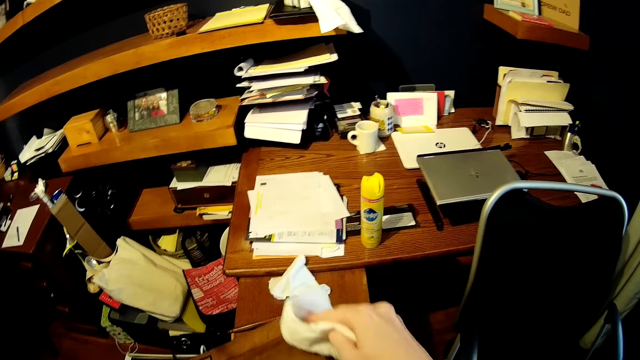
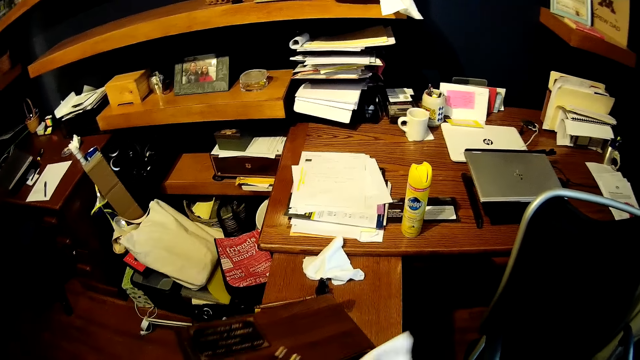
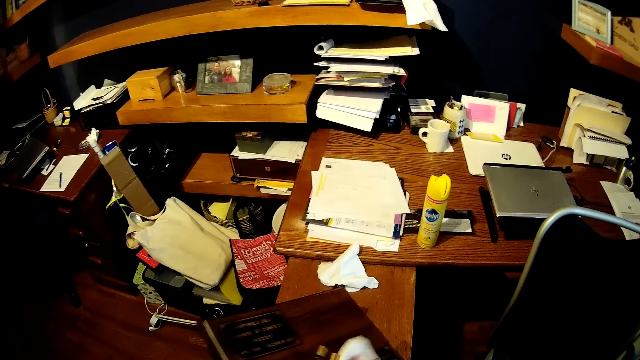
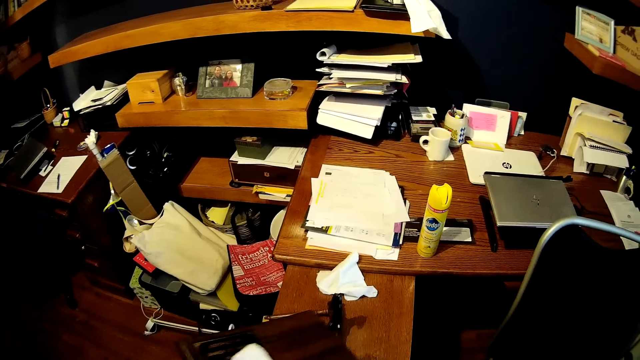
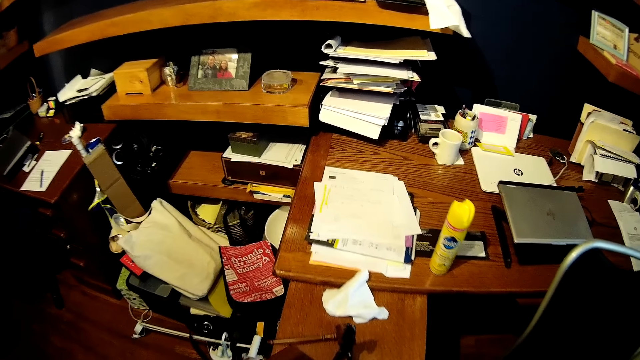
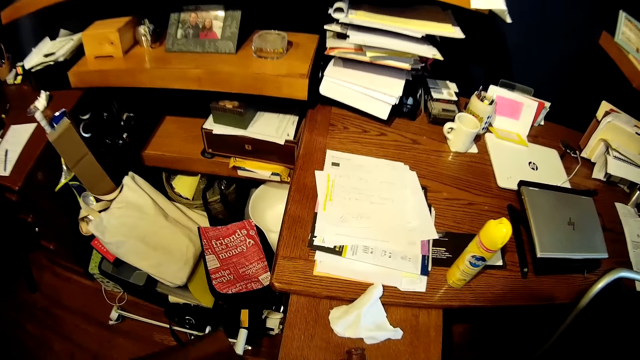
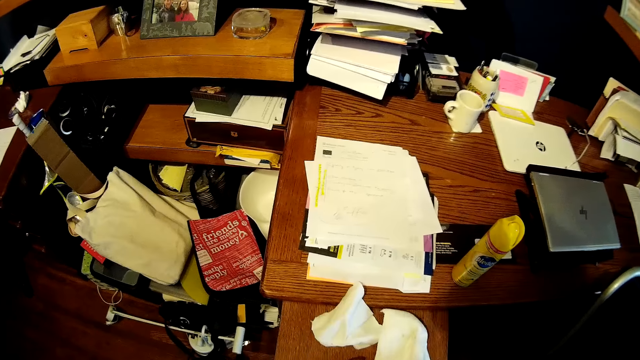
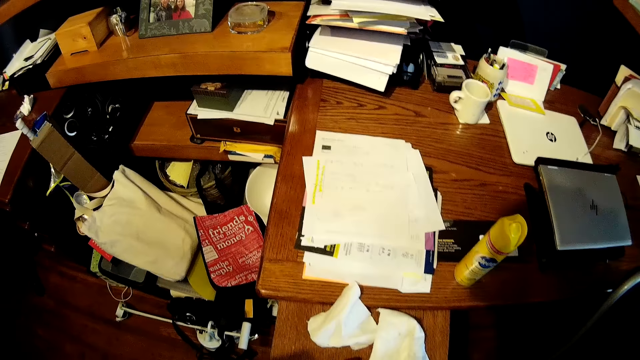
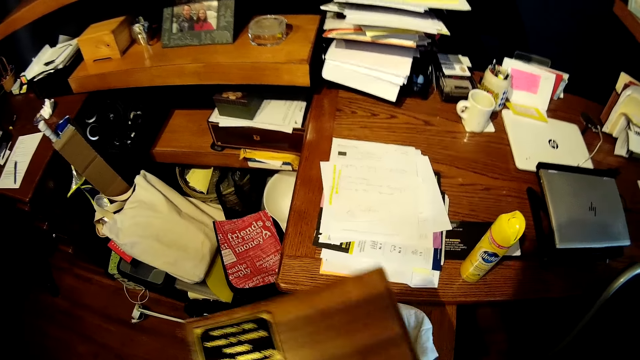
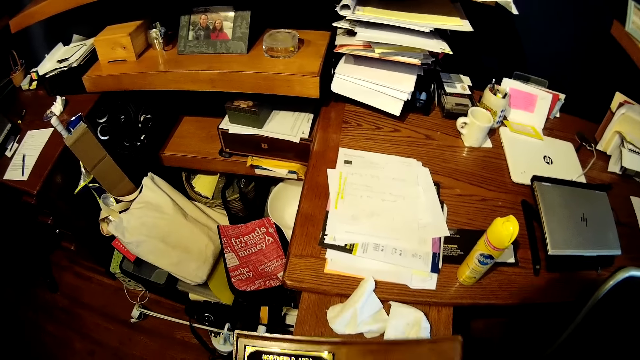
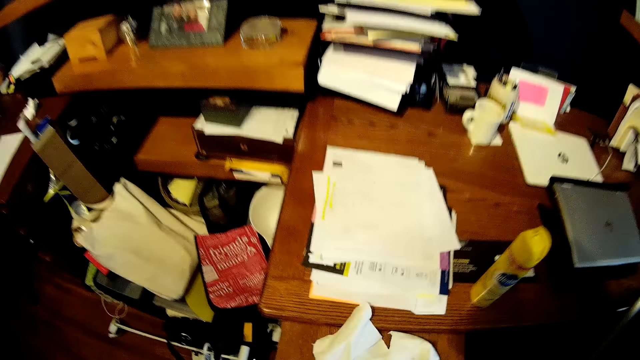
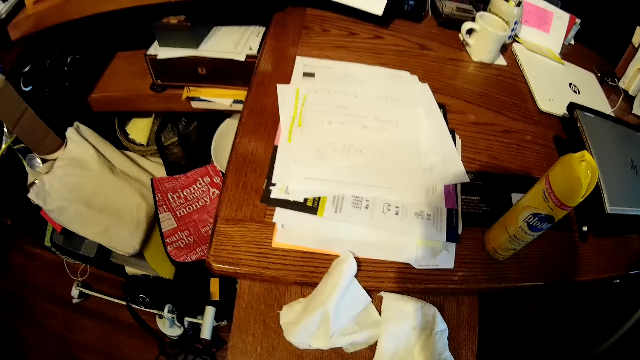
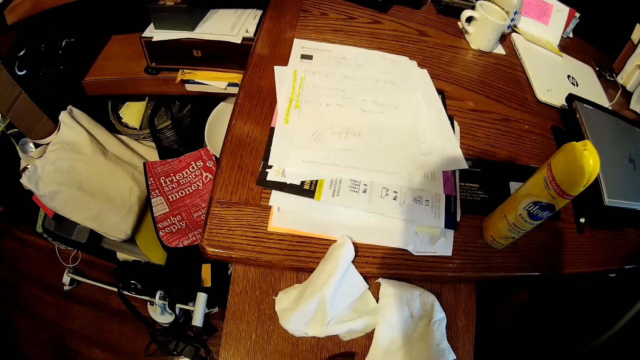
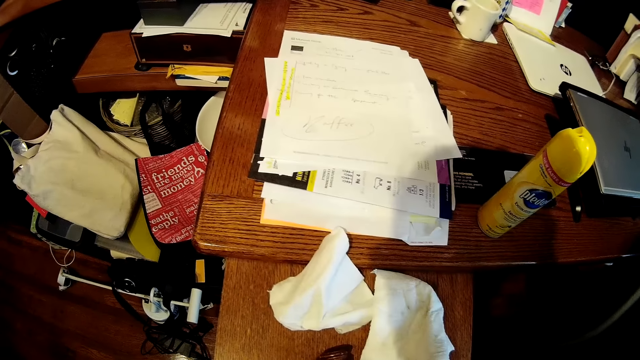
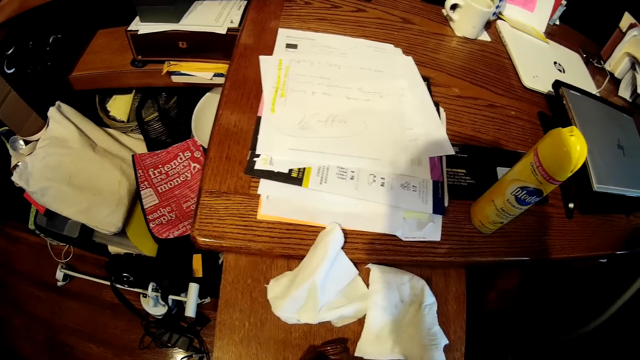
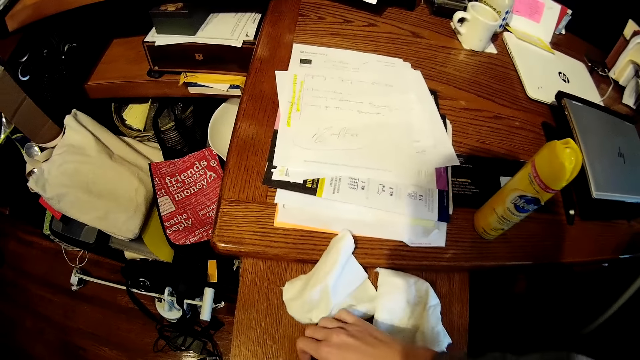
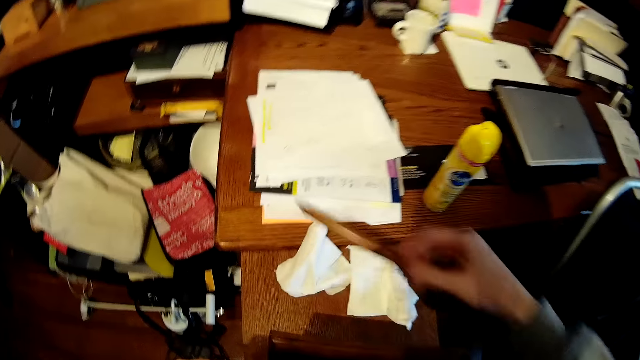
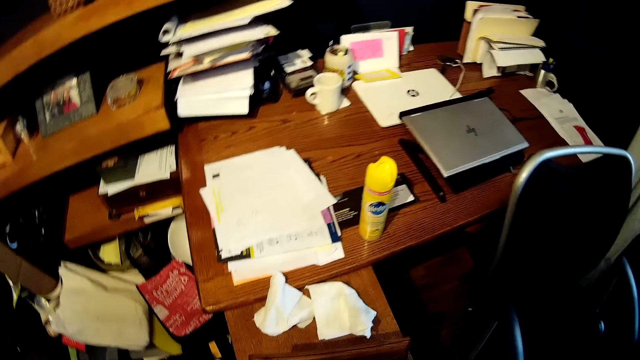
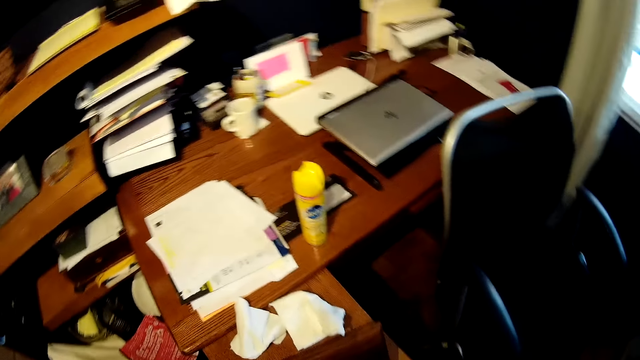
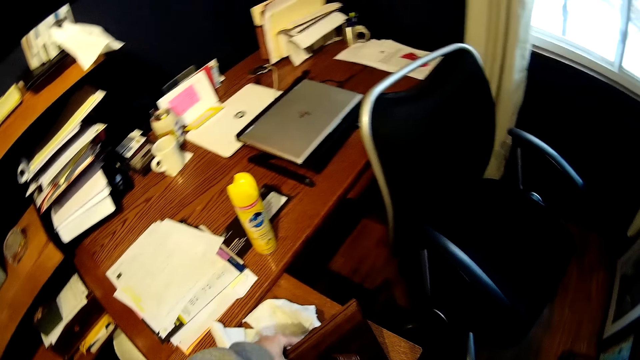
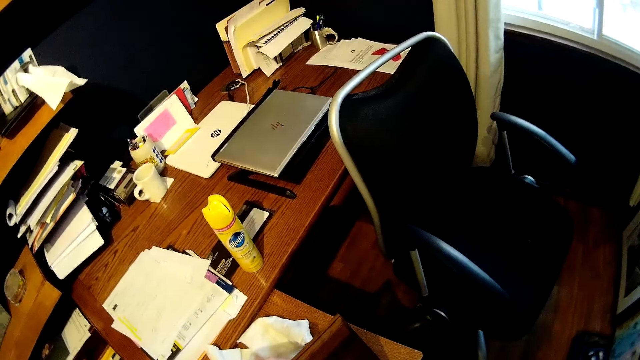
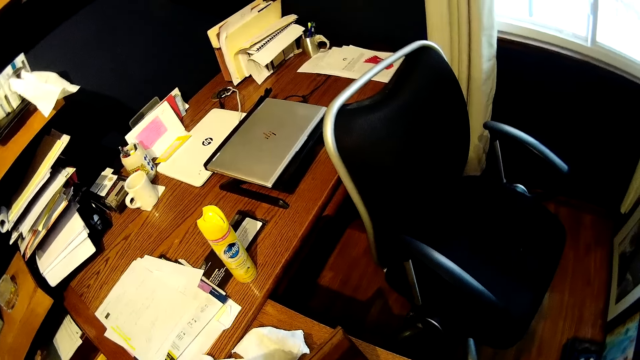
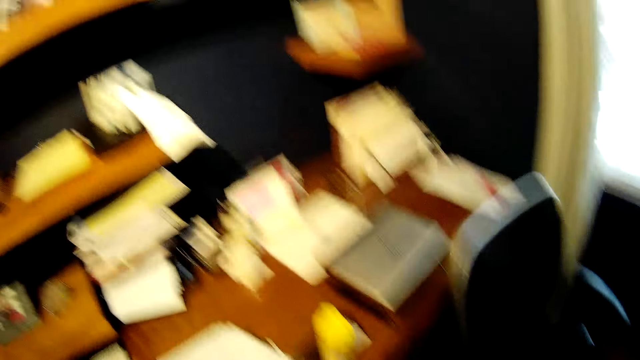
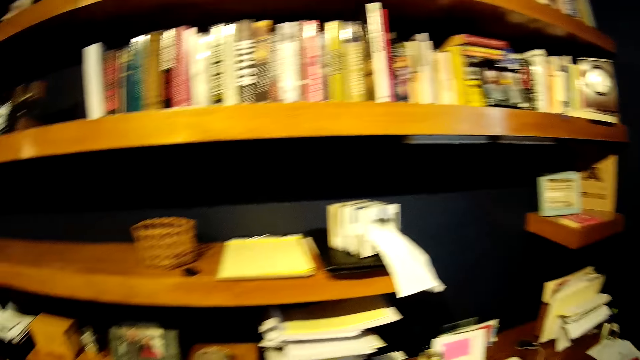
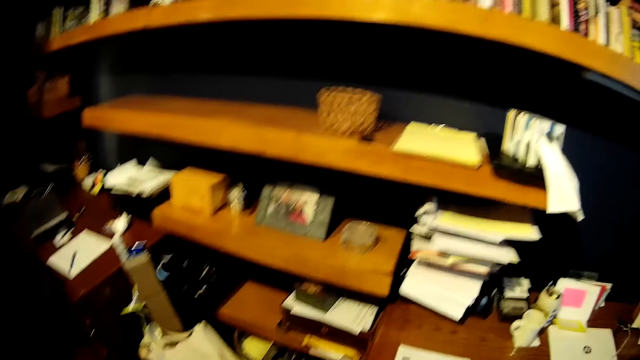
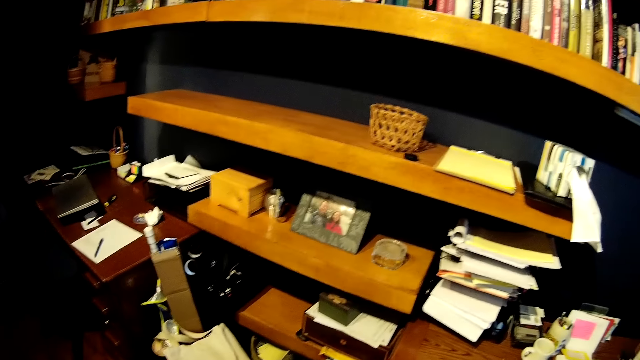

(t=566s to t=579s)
The camera wearer drops the paper towel on the table. He places the wooden plaque on the table. He picks up the wooden hammer on the table. He holds an object on his right hand. He attaches the wooden hammer to the wooden plaque. He picks up the wooden plaque on the table.

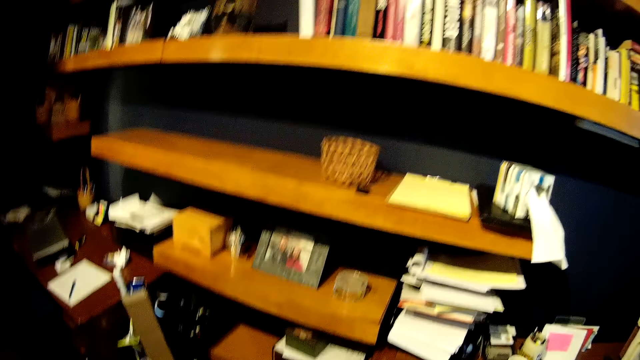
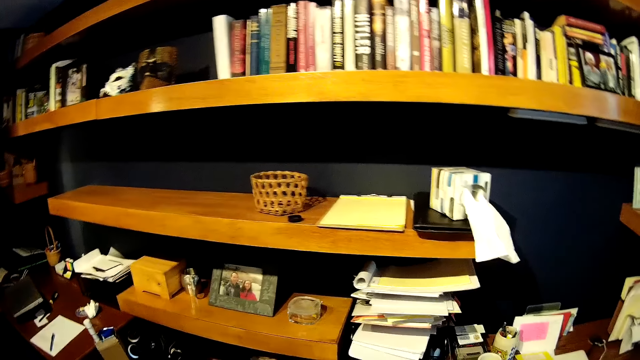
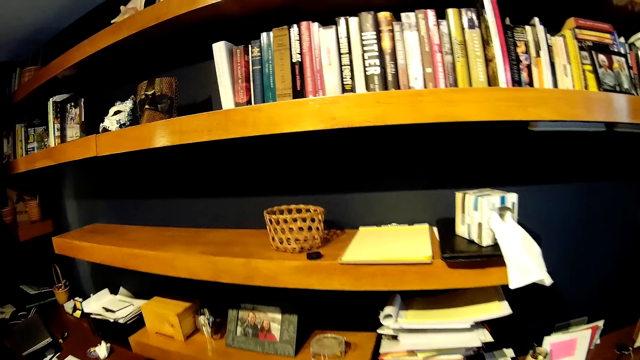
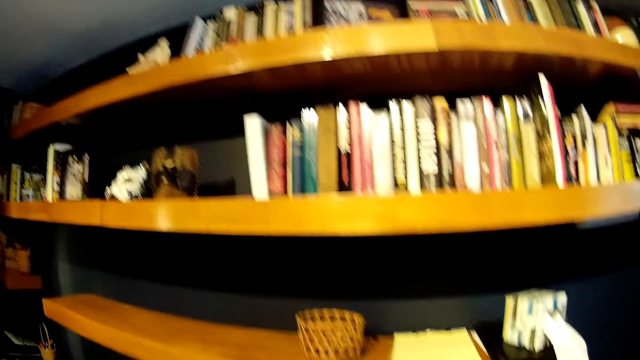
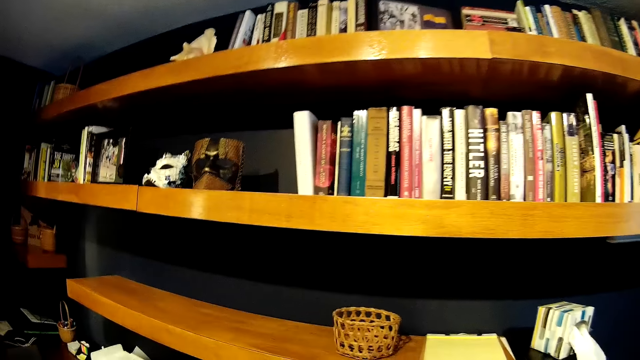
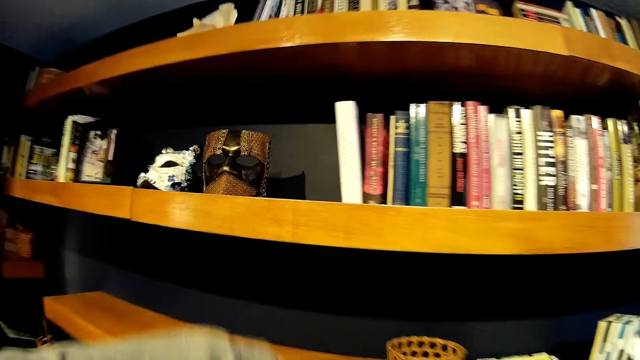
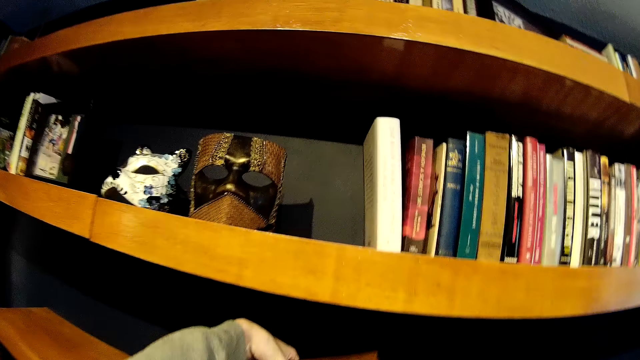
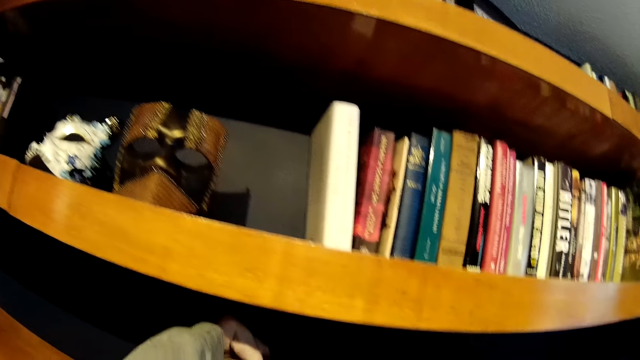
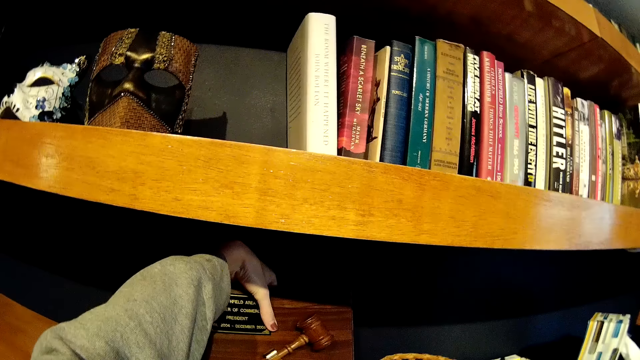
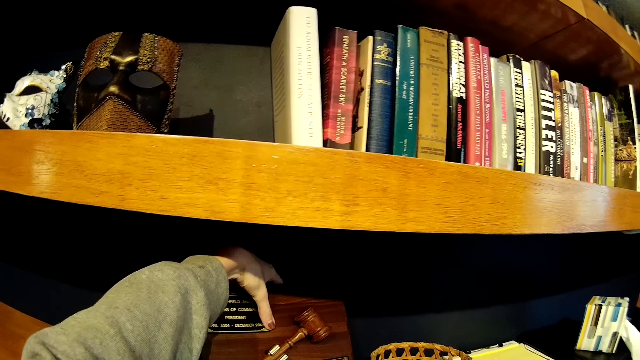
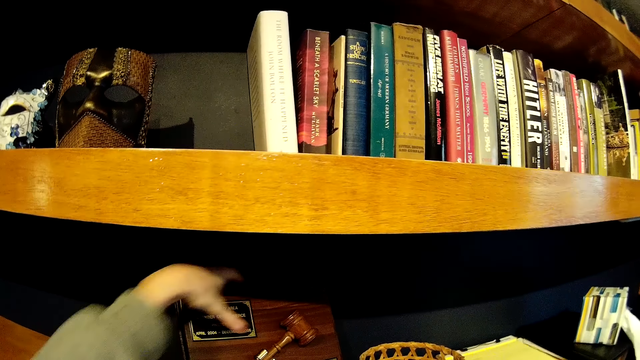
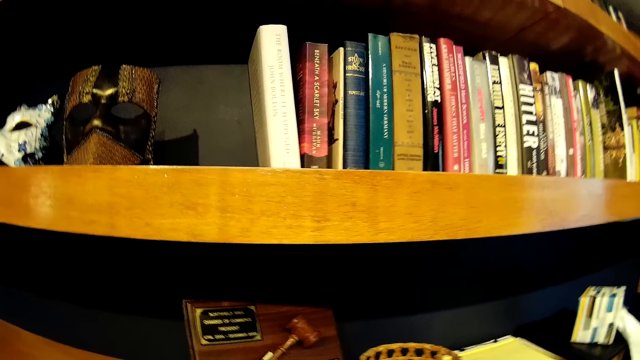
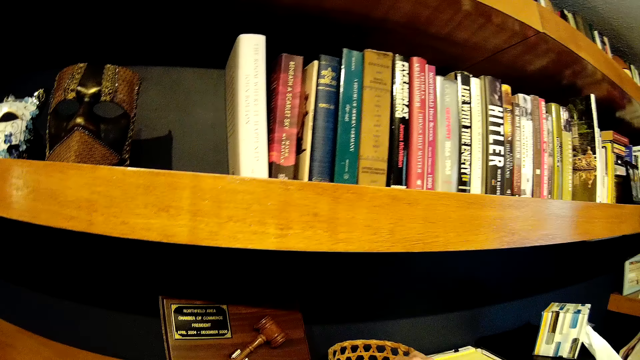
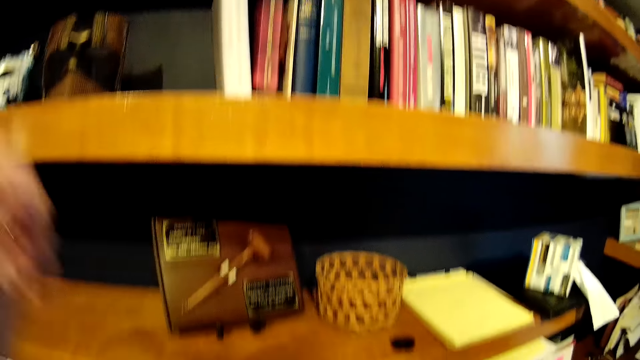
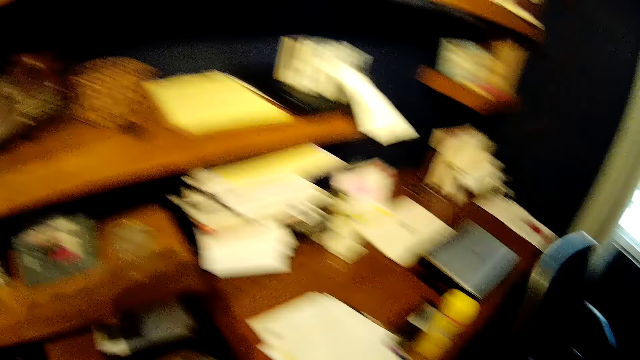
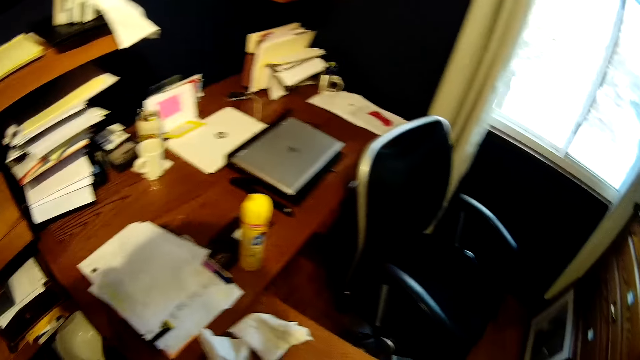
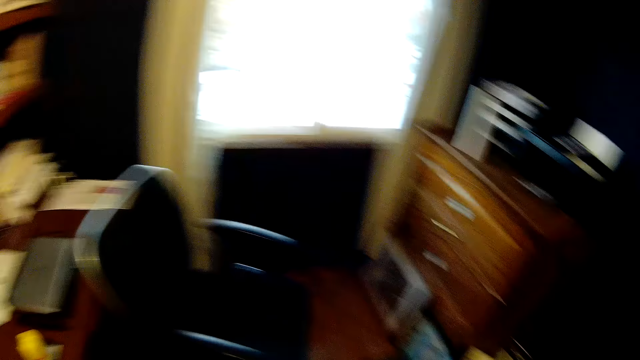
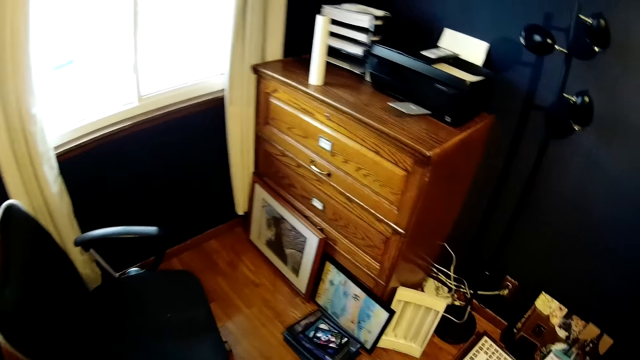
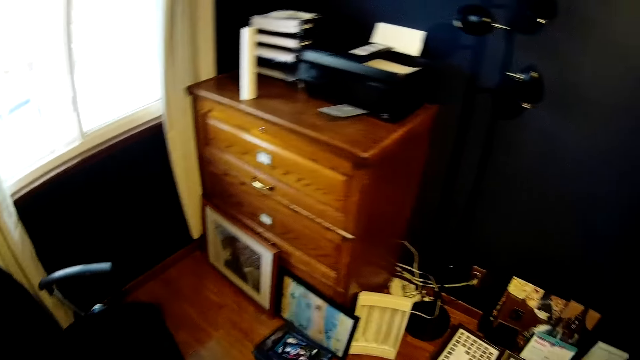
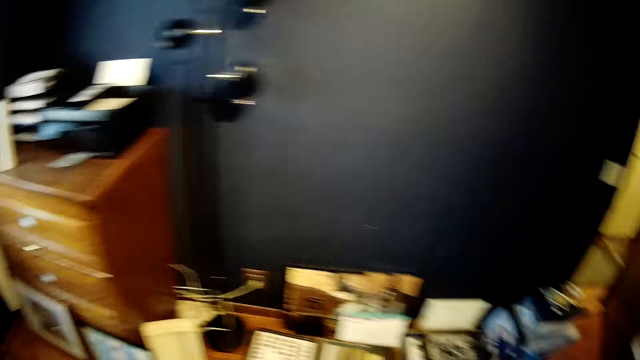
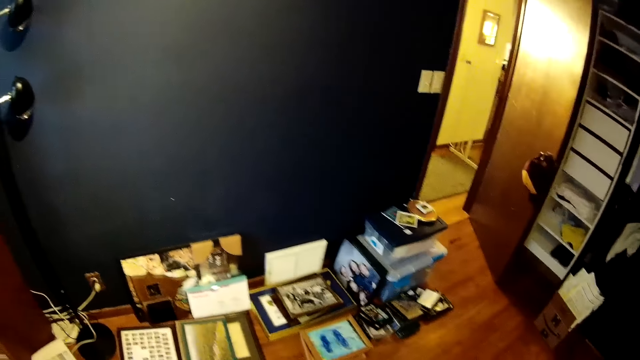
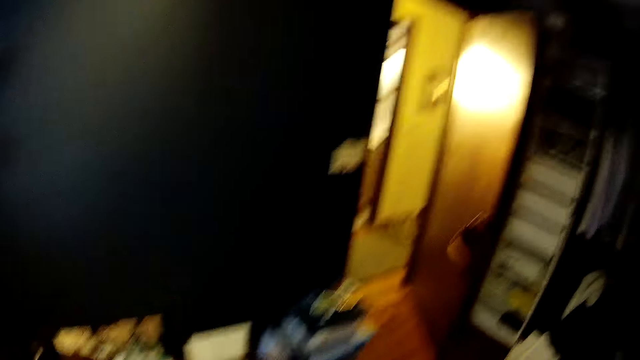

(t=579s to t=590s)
The camera wearer looks at the bookshelf. They place the wooden plaque on a shelf.
